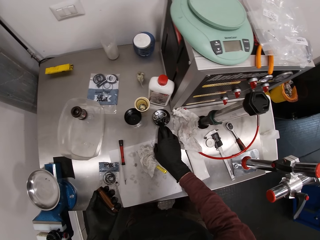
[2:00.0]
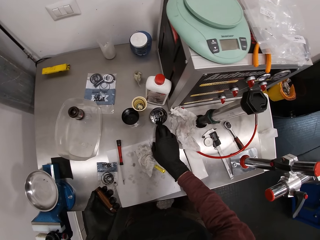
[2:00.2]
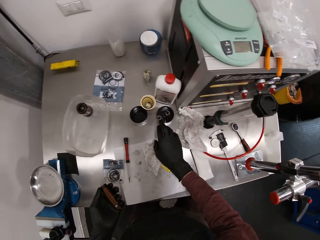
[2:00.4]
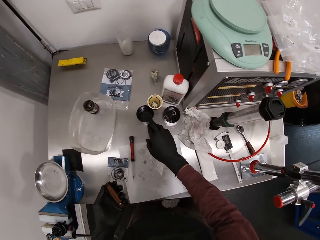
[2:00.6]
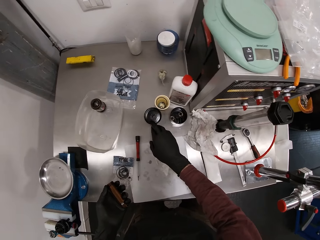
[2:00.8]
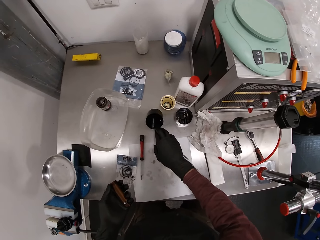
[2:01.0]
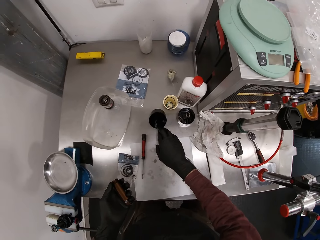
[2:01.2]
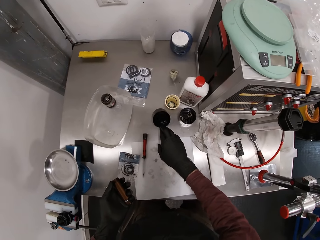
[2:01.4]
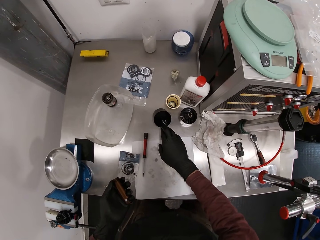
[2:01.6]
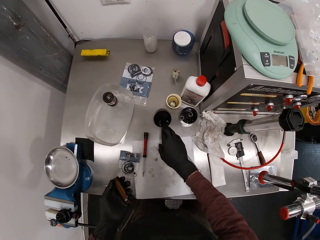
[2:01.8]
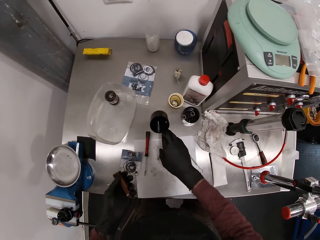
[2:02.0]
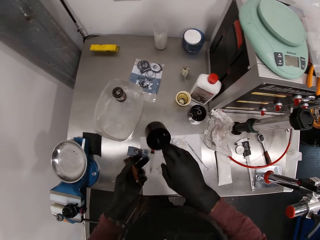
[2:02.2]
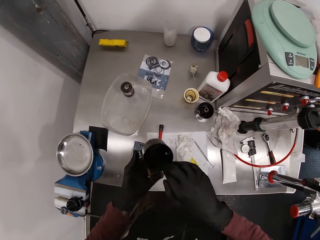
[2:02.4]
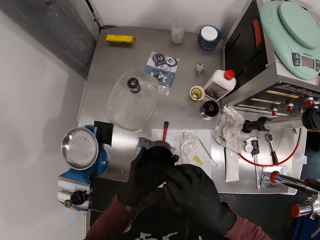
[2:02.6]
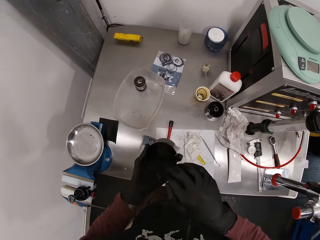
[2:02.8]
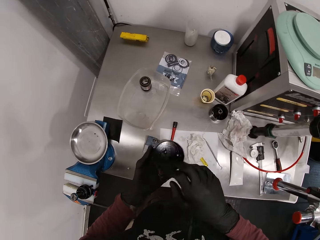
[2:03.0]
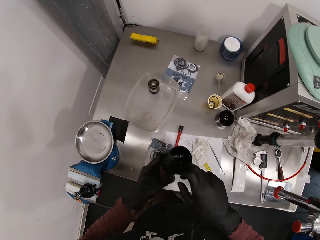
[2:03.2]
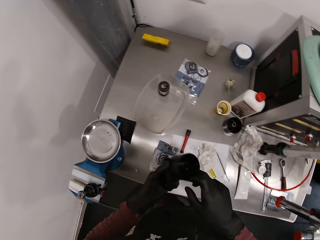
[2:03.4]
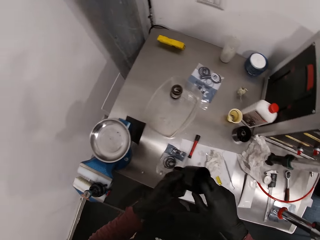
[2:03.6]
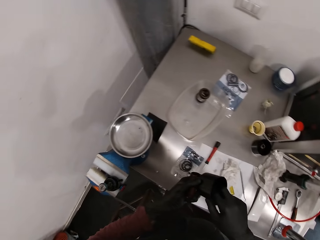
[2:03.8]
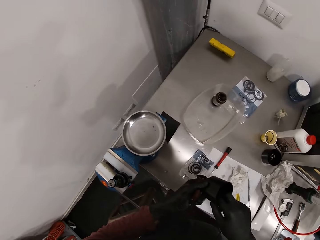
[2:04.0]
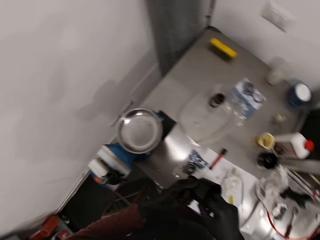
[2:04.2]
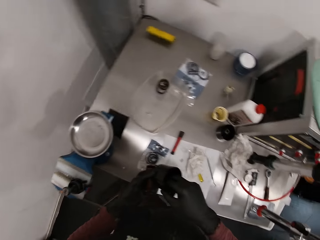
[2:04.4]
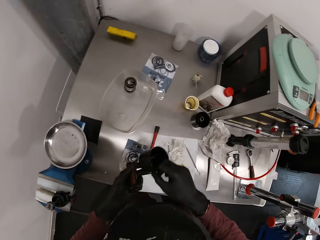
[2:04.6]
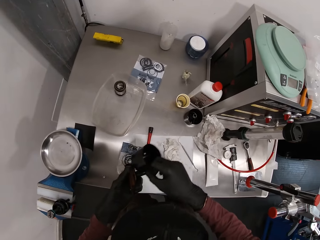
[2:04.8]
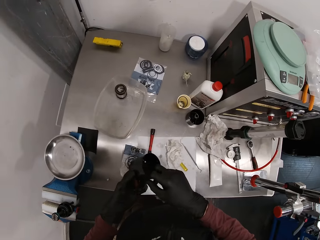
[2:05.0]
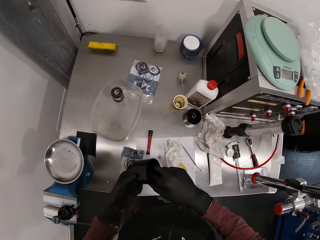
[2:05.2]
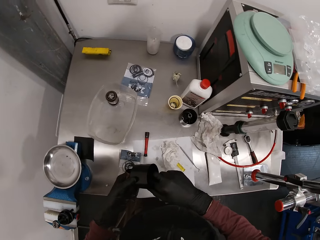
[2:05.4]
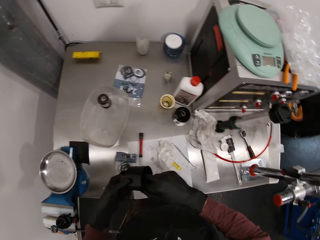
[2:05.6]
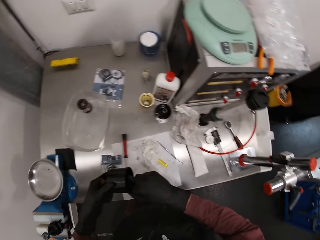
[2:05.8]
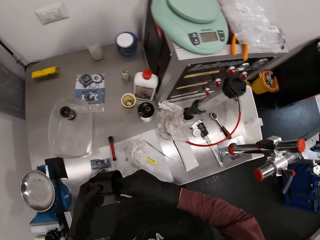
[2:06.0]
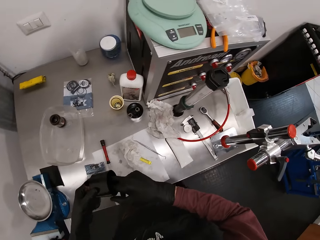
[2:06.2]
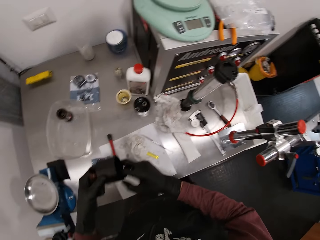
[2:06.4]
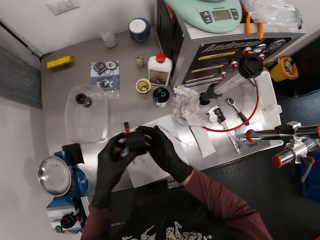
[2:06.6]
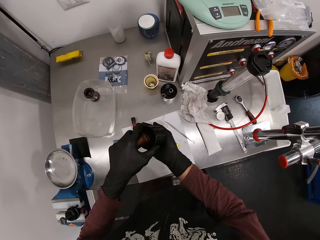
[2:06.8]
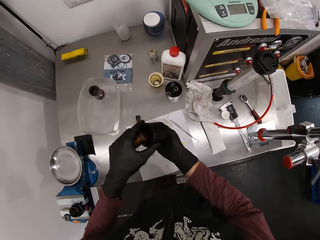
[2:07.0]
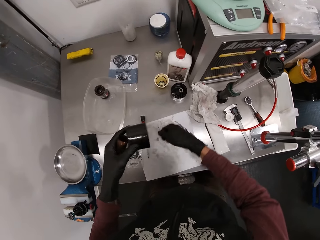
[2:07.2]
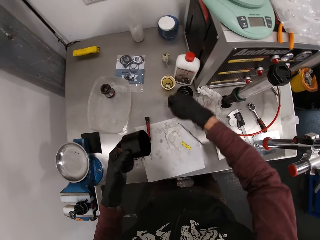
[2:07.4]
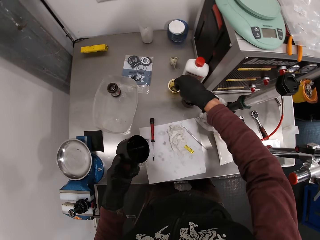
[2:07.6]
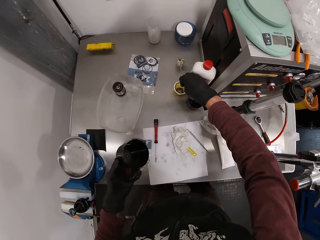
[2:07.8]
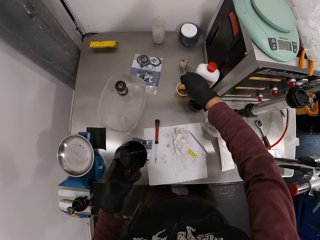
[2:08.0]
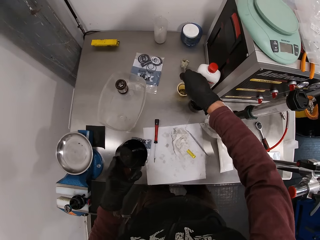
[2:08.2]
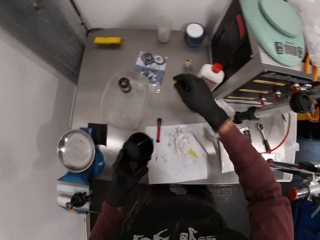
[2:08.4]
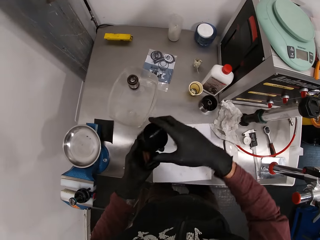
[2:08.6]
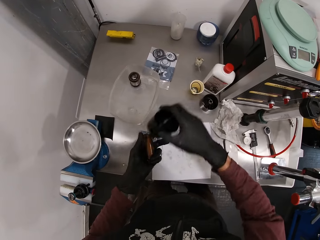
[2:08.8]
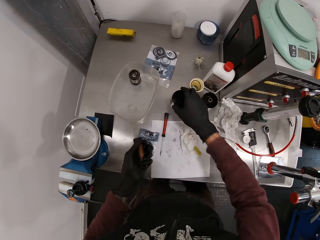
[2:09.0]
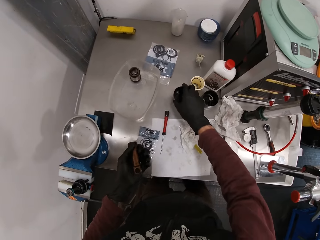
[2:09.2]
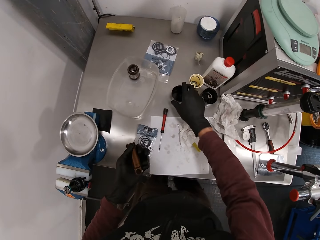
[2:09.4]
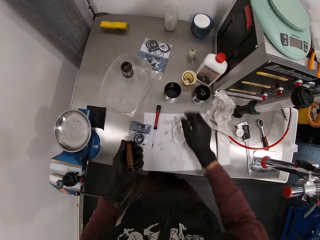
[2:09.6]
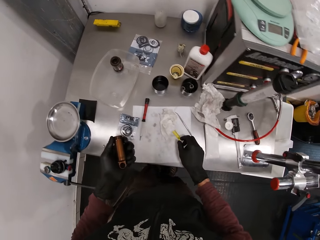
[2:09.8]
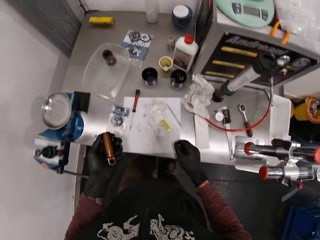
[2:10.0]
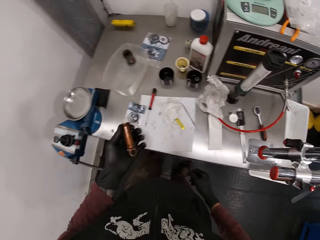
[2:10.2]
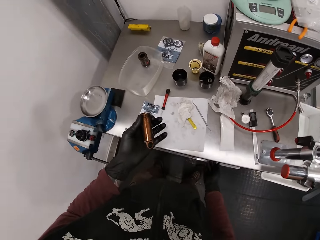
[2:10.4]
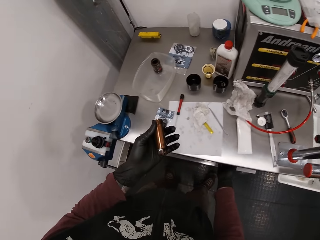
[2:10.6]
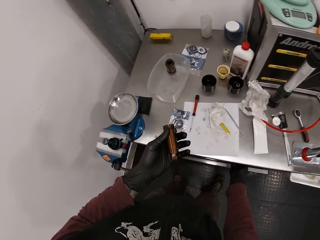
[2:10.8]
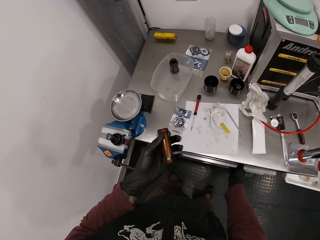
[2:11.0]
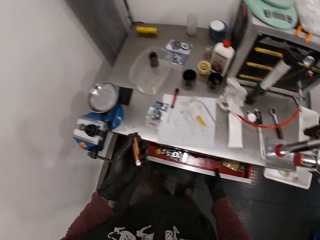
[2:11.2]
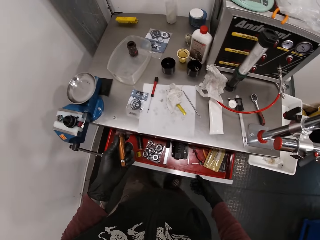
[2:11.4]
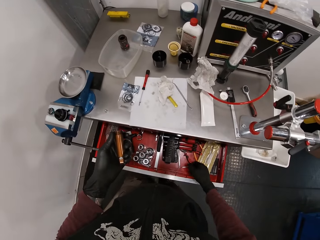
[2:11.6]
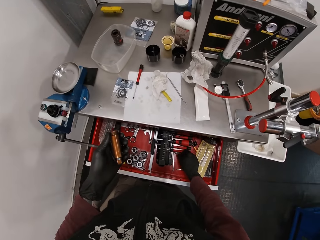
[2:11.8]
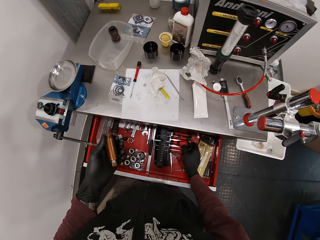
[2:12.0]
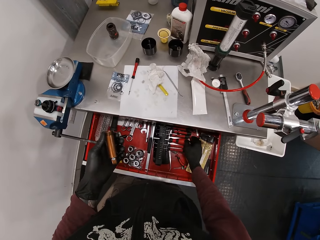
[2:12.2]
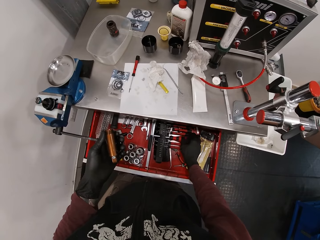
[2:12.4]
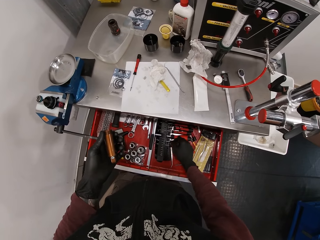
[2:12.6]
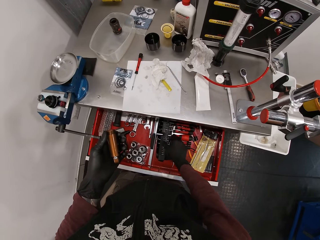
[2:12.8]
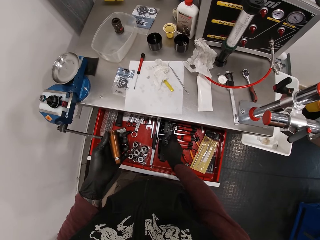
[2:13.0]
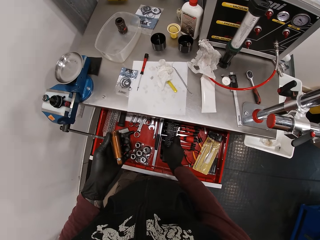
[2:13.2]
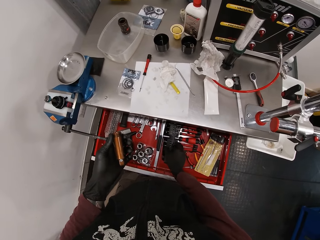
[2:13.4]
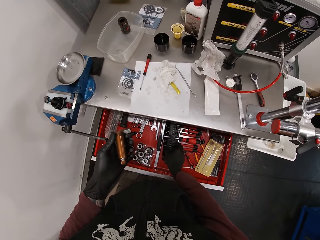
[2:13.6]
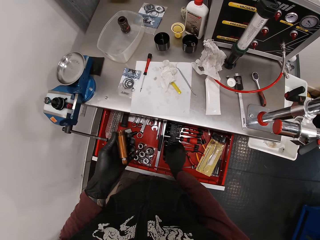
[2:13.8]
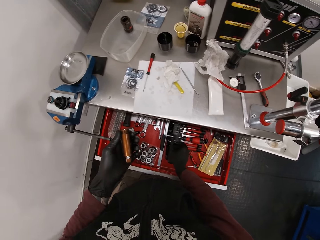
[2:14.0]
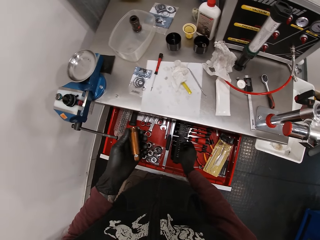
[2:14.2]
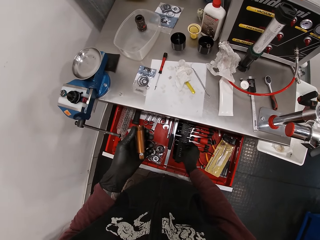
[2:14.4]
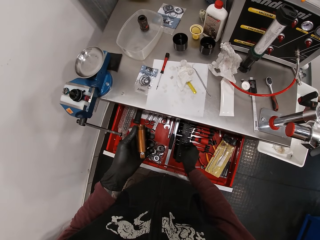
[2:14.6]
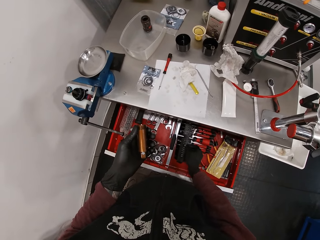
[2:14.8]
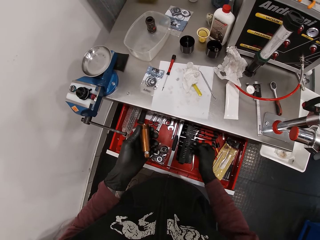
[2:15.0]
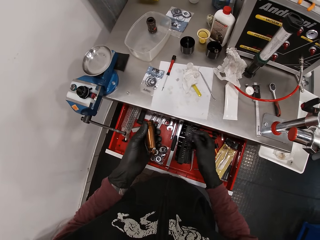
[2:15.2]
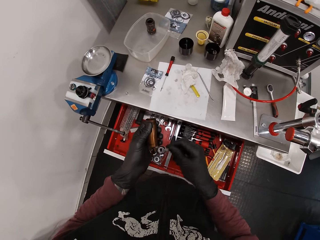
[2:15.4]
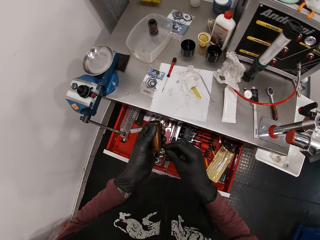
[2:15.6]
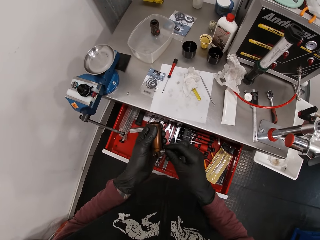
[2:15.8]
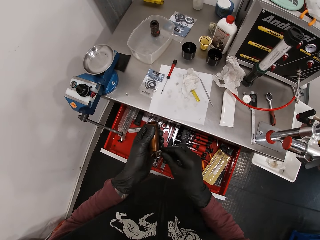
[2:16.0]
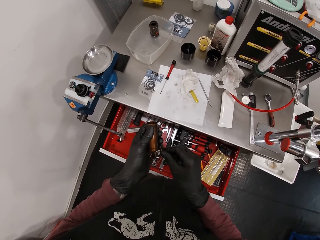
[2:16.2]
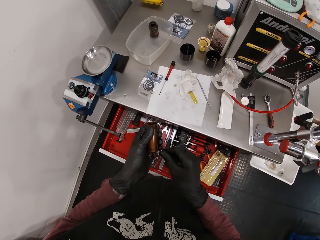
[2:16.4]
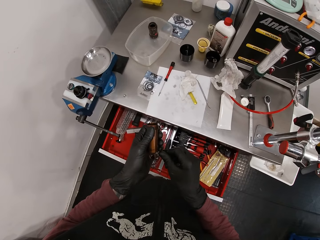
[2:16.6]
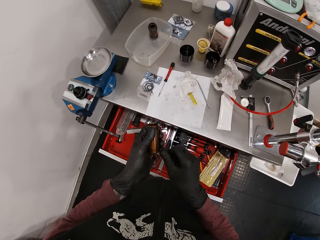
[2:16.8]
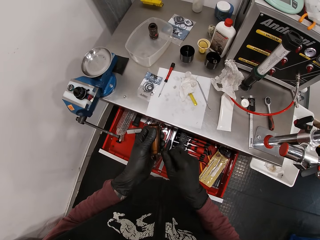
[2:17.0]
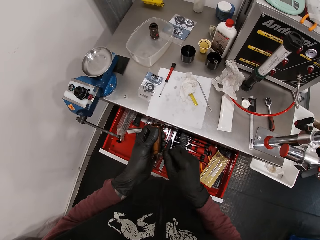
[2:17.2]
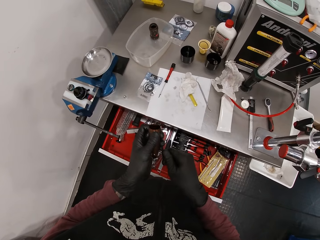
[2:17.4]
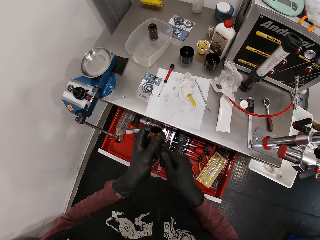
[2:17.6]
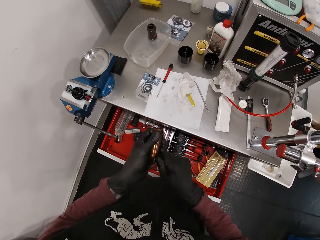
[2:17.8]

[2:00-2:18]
The camera wearer puts the tin on the counter. He picks the container or tin from the countertop with his right hand. He looks inside the tin. He passes the container in his right hand to his left hand. He picks a screw from the container with his right hand. He drops the screw on the plastic on the countertop with his right hand. He passes the container in his left hand to his right hand. He drops the container on the countertop with his right hand. He opens a drawer beneath the countertop with his right hand. He picks a drill bit from the drawer with his right hand. He loosens a screw on the metal rod in his left hand with the drill bit in his right hand.

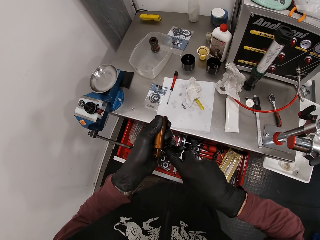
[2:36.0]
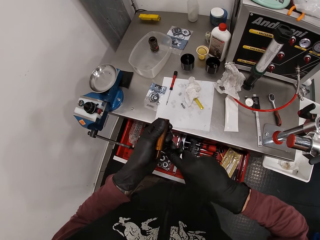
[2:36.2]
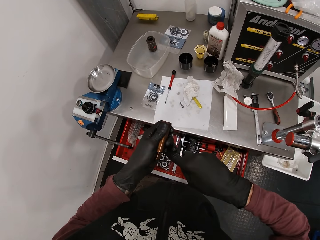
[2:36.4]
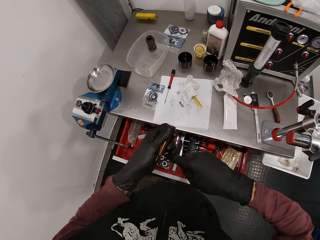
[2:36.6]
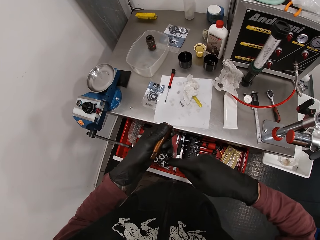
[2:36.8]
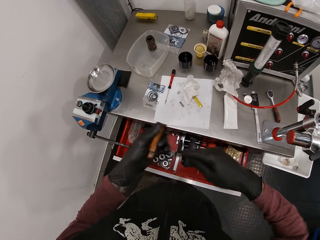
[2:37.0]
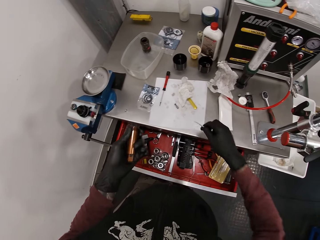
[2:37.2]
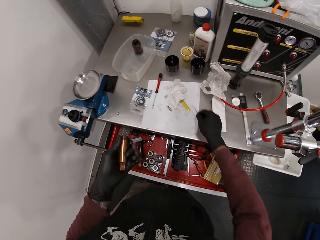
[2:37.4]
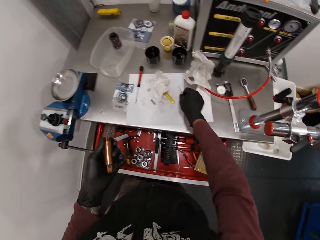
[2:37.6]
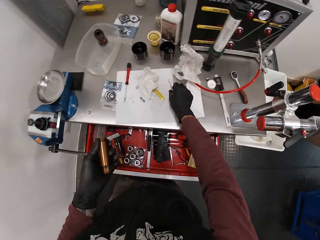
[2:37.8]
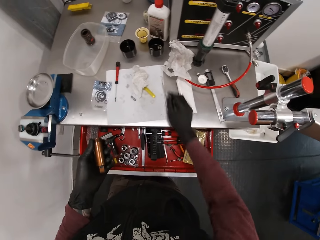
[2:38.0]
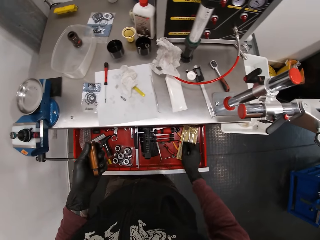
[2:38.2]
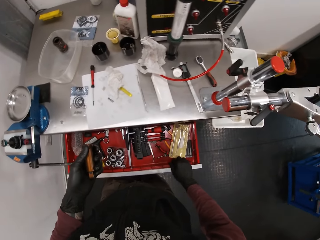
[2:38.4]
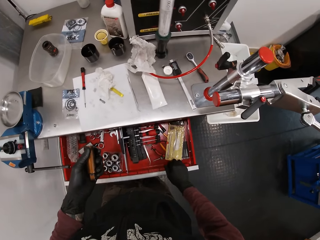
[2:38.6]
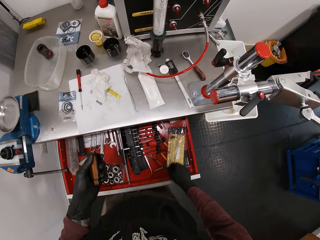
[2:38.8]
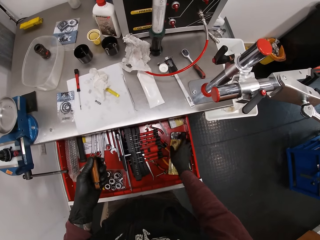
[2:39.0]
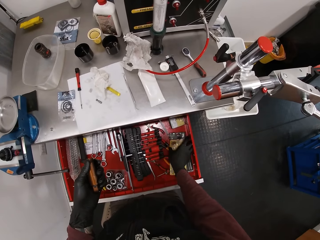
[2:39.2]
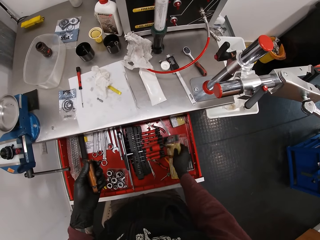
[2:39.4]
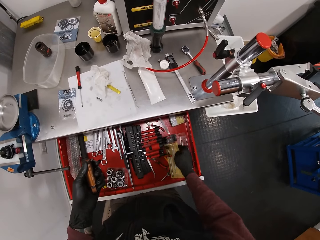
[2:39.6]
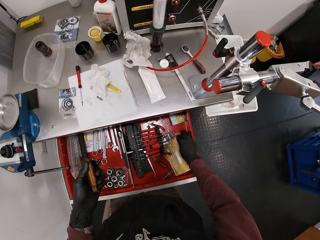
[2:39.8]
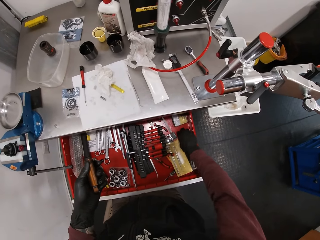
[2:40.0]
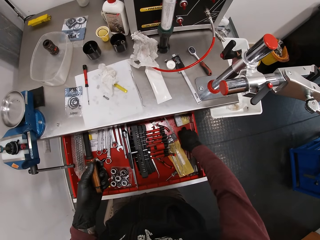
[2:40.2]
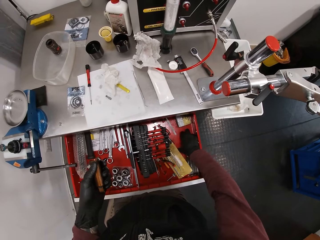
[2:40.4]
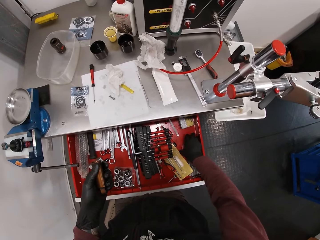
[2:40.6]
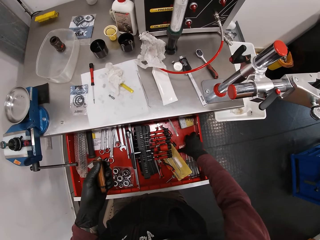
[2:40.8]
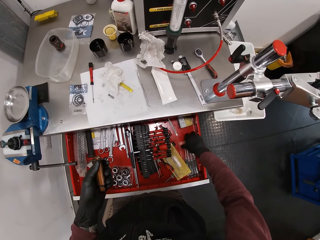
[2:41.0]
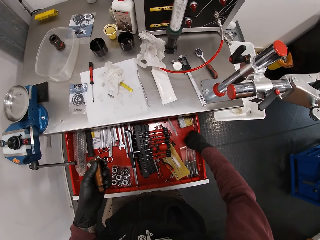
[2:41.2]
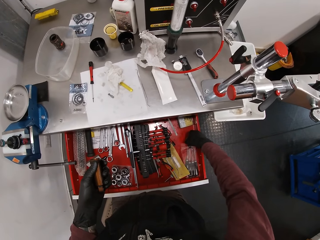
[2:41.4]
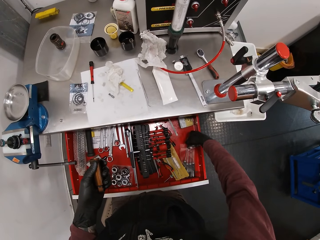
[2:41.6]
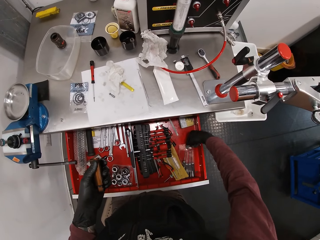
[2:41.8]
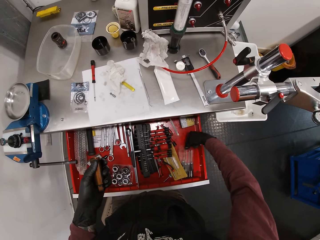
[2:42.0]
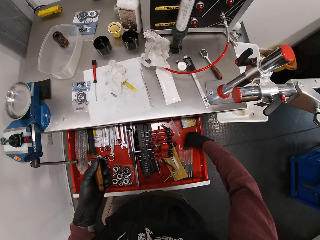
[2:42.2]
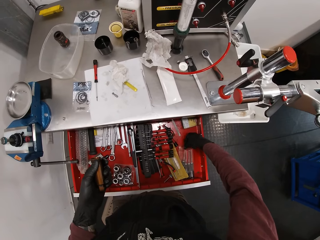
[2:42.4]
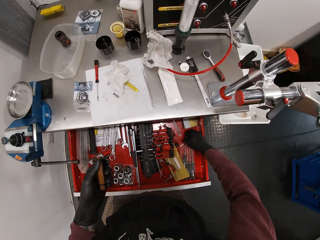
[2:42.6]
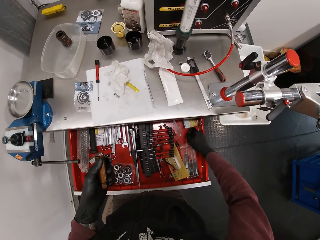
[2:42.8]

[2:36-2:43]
The camera wearer drops the seal picker on the paper on the countertop with her right hand. She touches the screwdriver case and removes the screwdriver in the case.
